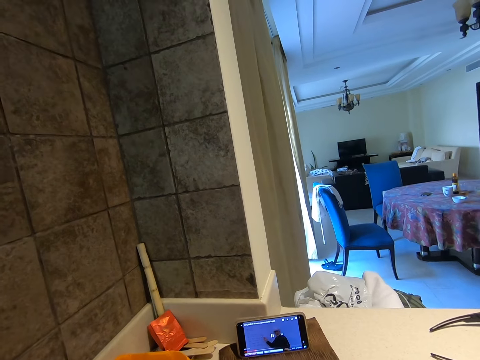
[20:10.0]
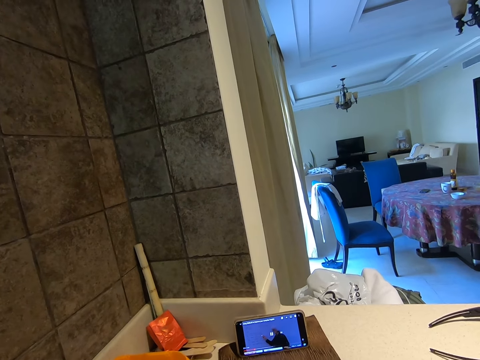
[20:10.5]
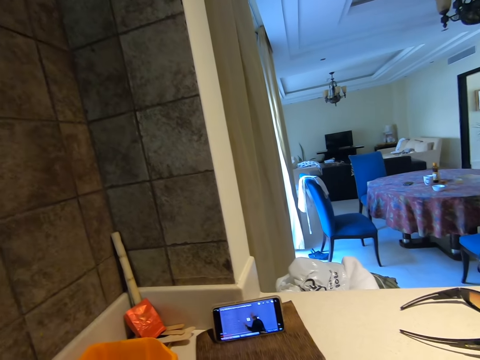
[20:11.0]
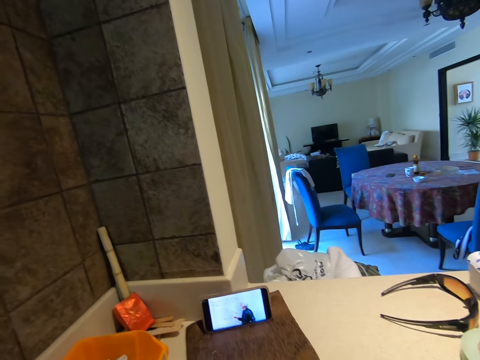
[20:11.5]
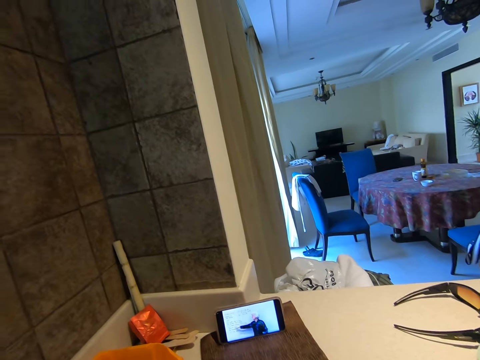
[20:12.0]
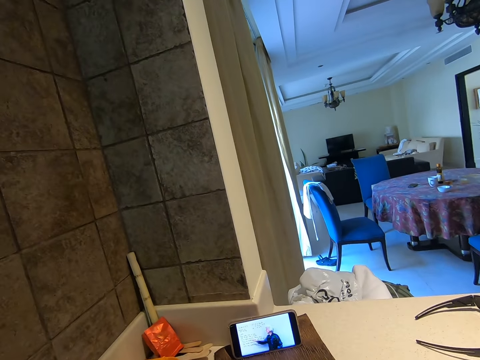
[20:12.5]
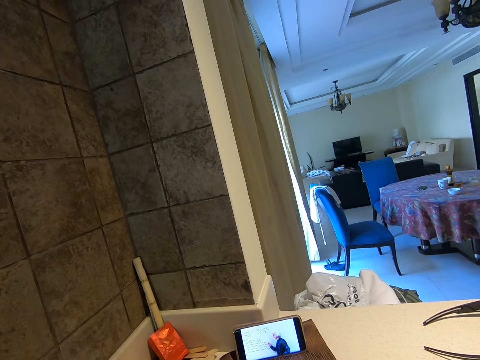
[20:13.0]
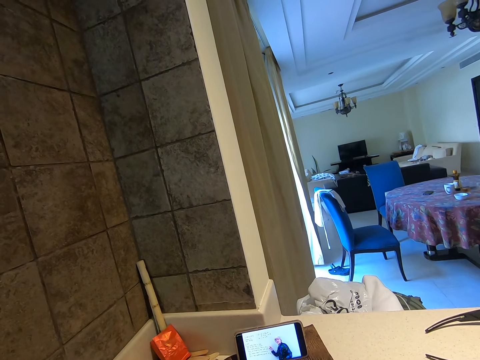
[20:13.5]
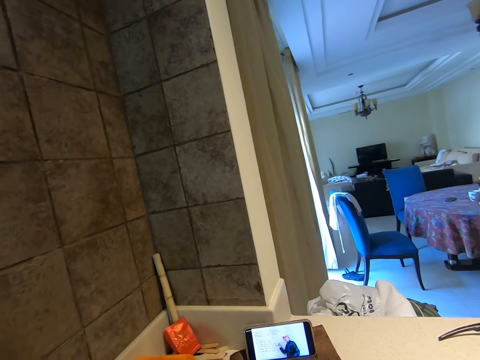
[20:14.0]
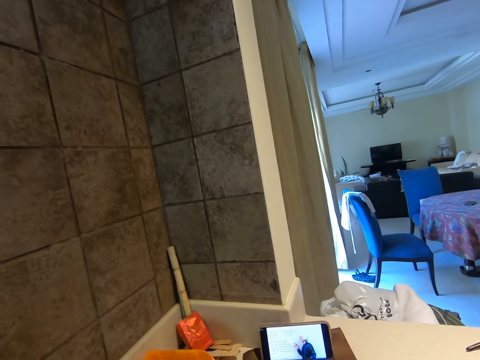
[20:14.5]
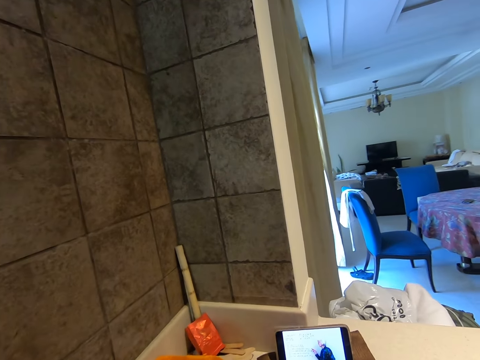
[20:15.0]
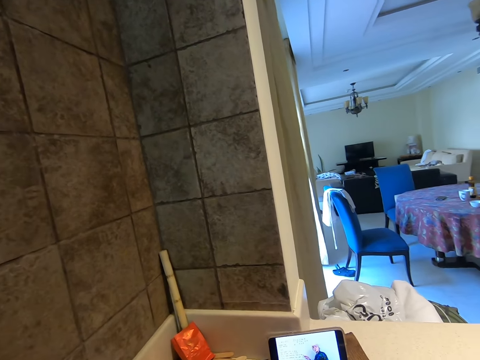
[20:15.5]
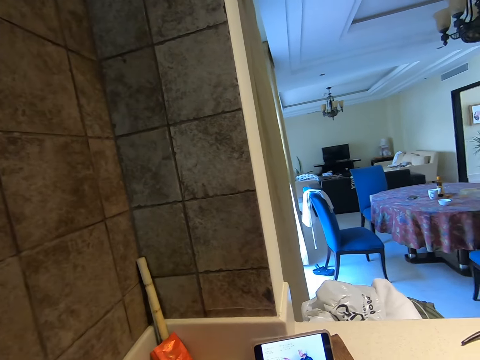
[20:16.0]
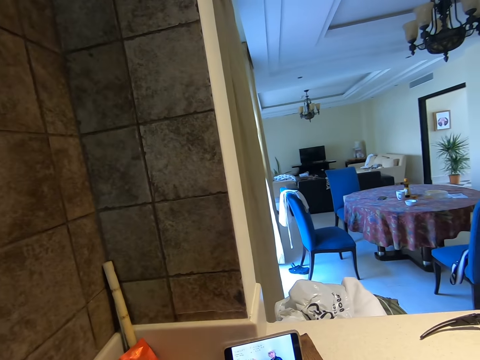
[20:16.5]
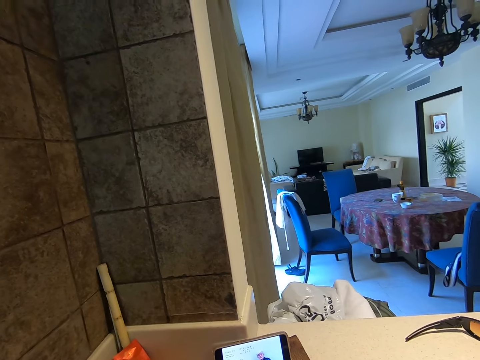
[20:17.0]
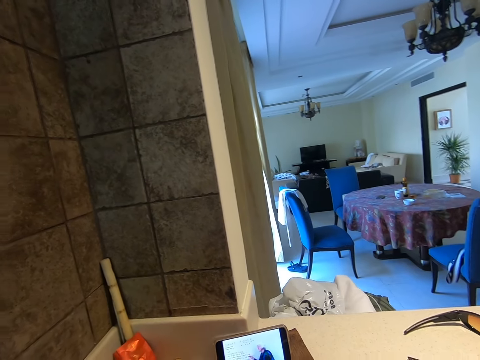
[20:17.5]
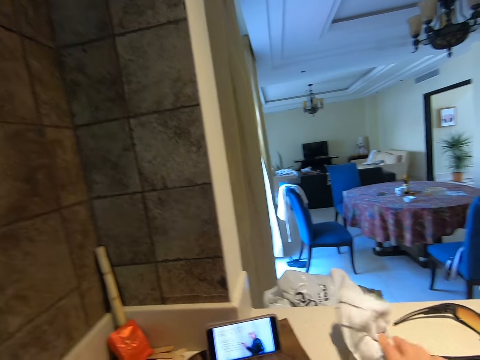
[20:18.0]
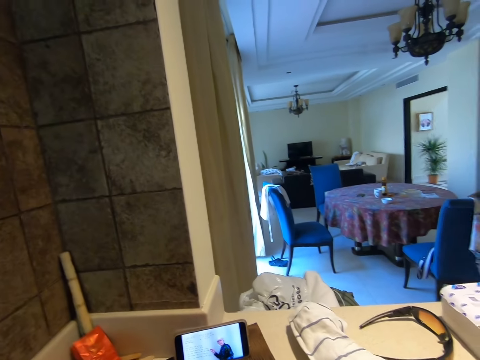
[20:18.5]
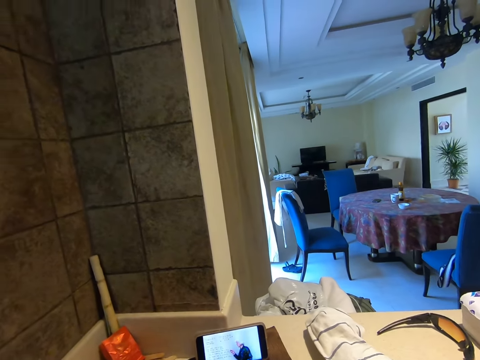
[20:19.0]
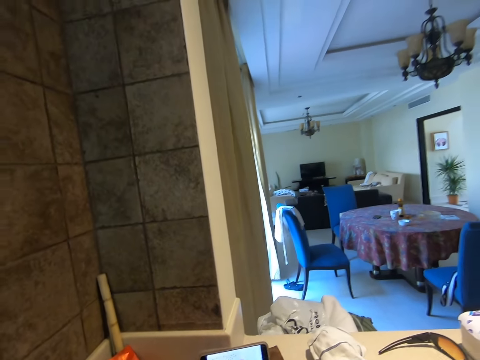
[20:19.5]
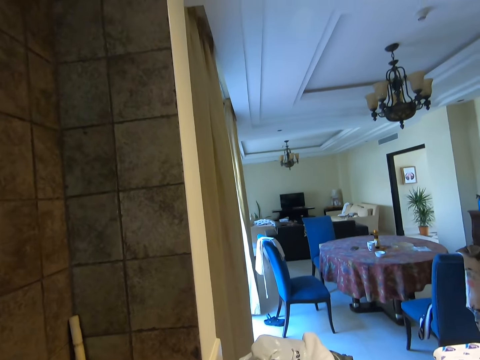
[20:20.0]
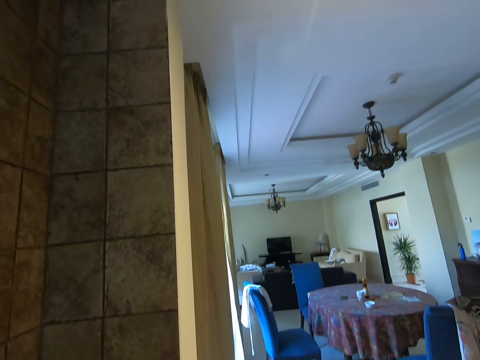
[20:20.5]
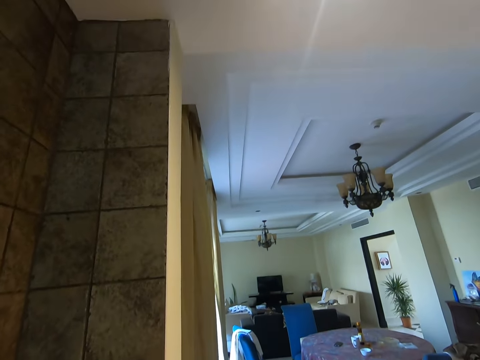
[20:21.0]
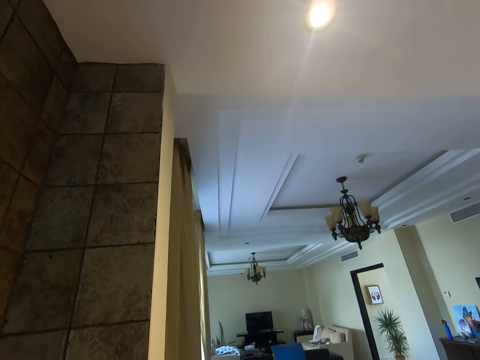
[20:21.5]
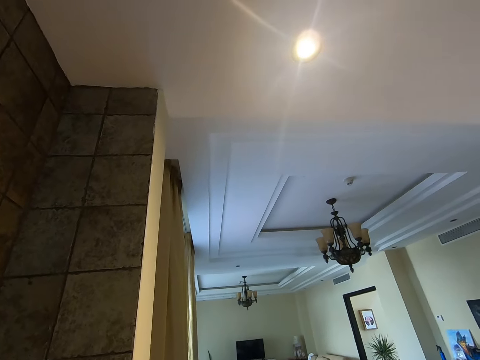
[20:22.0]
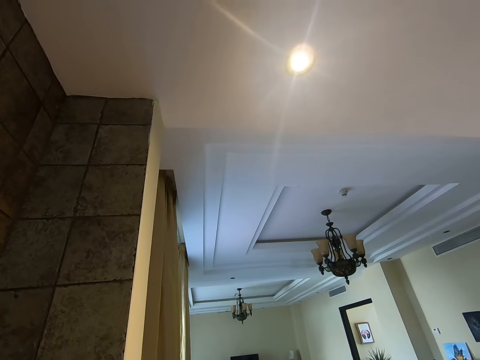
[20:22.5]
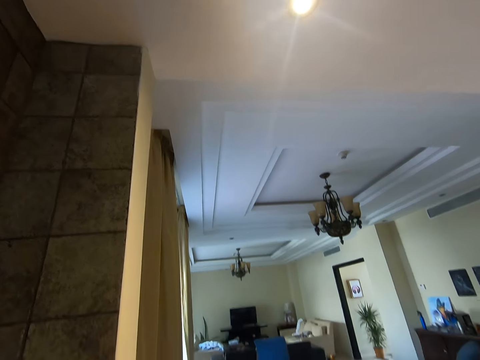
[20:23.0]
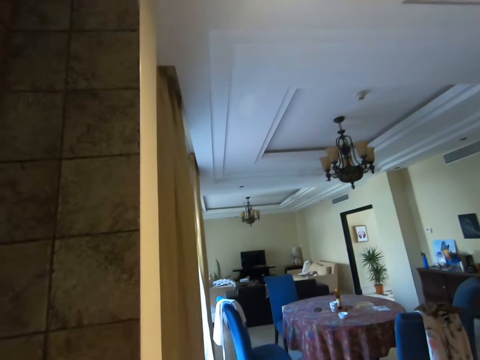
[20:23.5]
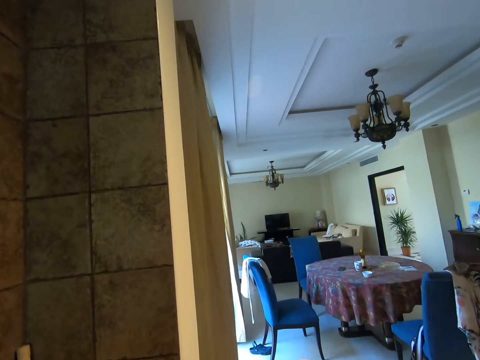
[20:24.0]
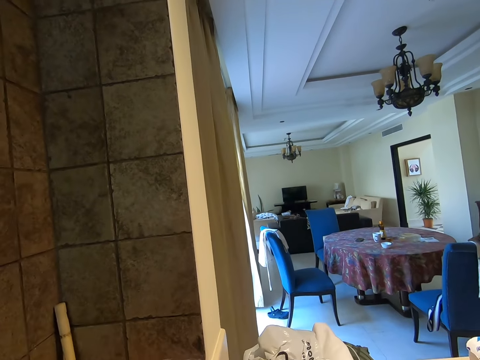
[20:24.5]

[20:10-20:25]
The camera wearer puts a cloth on the table.

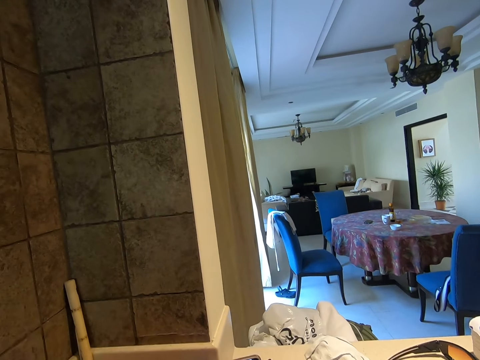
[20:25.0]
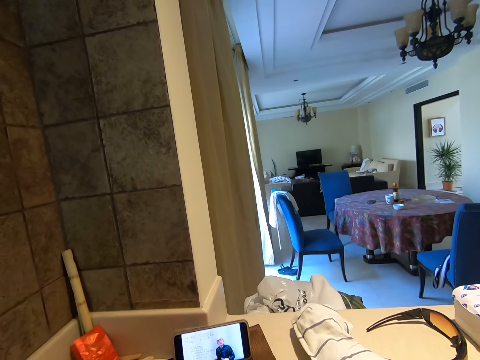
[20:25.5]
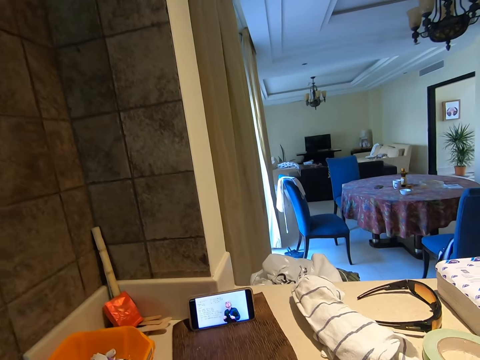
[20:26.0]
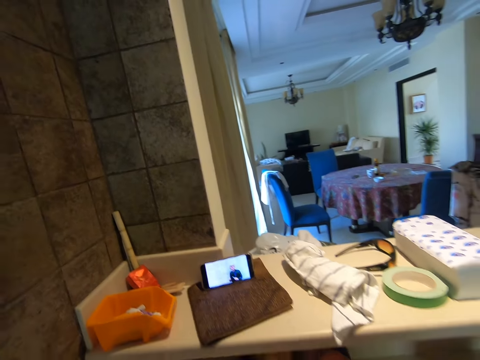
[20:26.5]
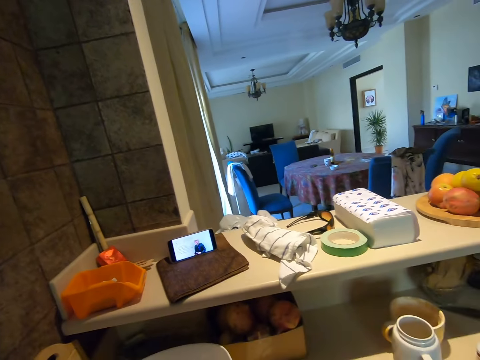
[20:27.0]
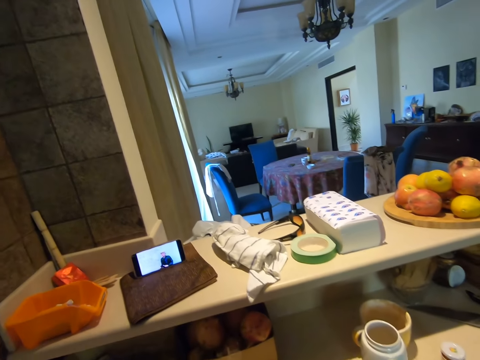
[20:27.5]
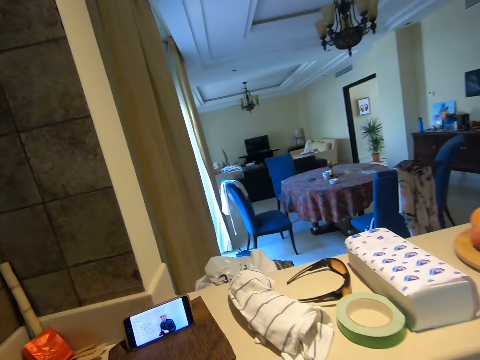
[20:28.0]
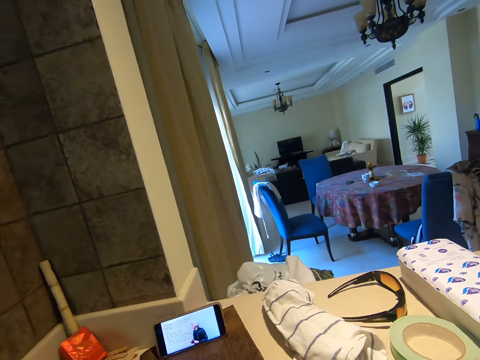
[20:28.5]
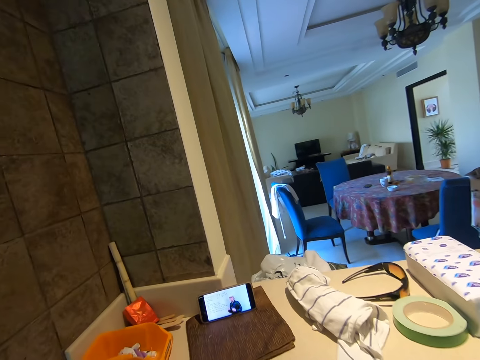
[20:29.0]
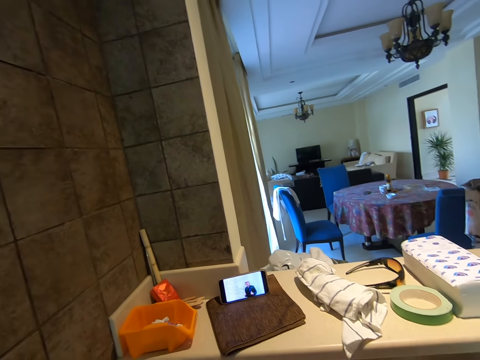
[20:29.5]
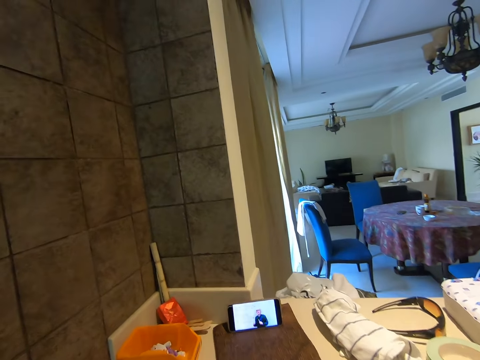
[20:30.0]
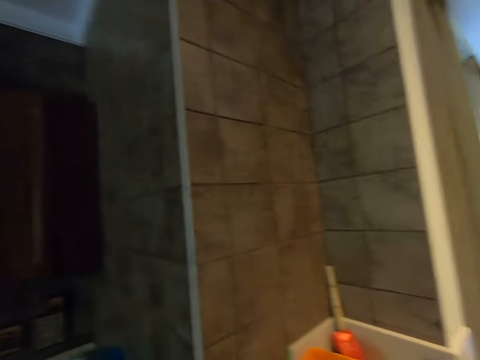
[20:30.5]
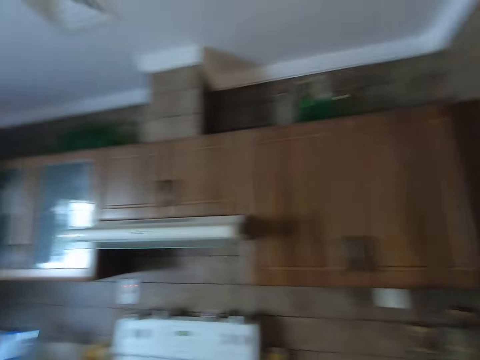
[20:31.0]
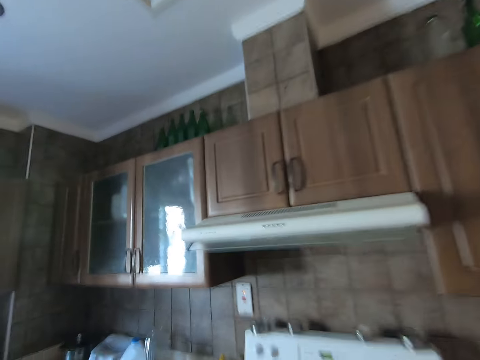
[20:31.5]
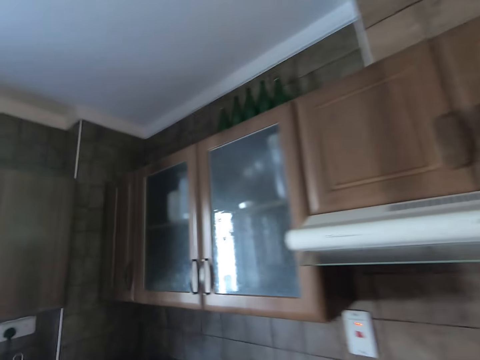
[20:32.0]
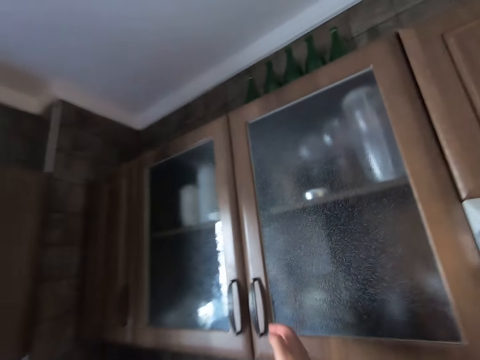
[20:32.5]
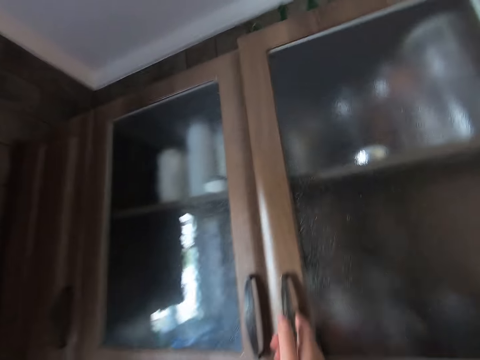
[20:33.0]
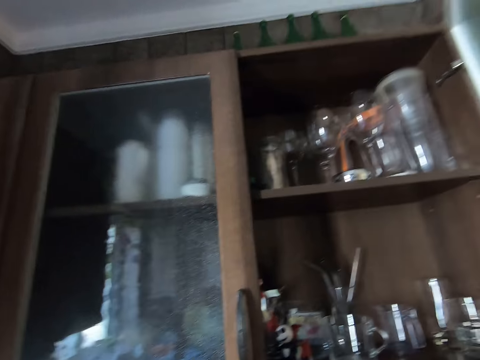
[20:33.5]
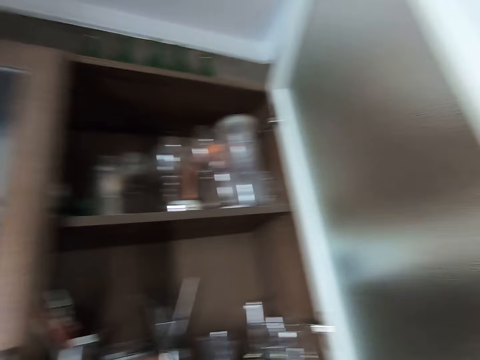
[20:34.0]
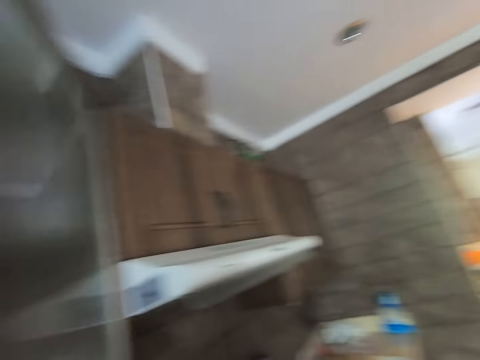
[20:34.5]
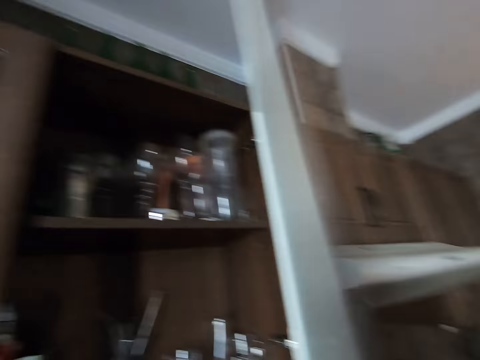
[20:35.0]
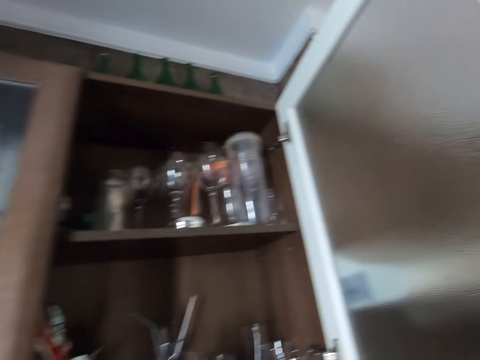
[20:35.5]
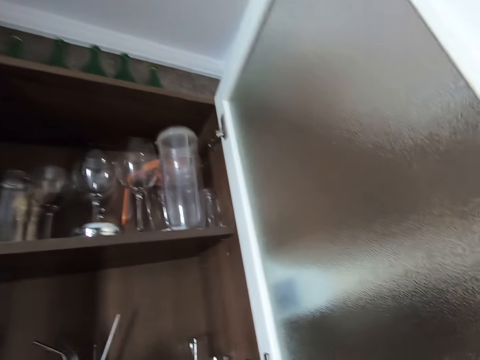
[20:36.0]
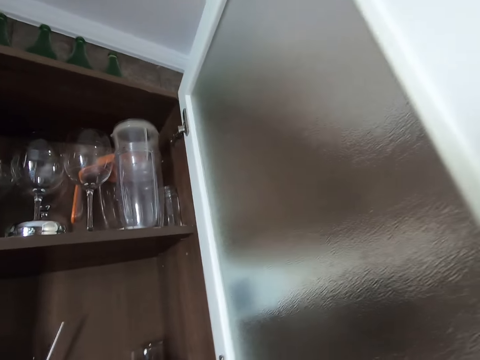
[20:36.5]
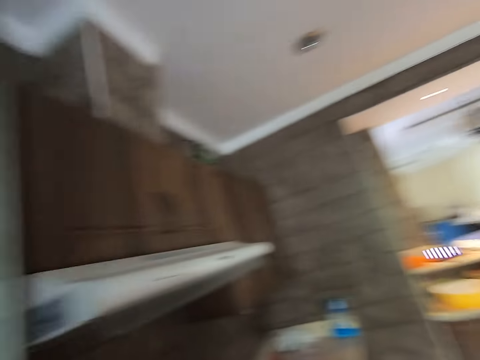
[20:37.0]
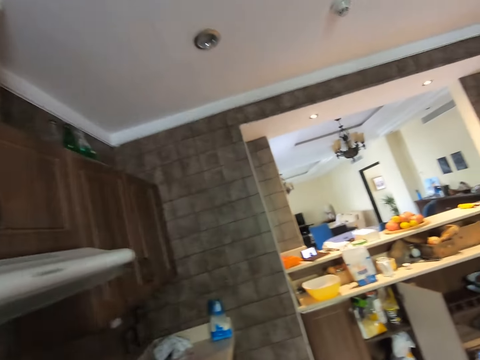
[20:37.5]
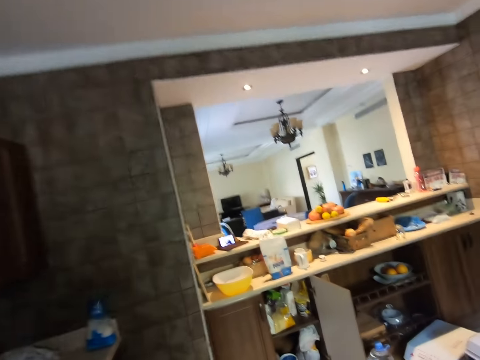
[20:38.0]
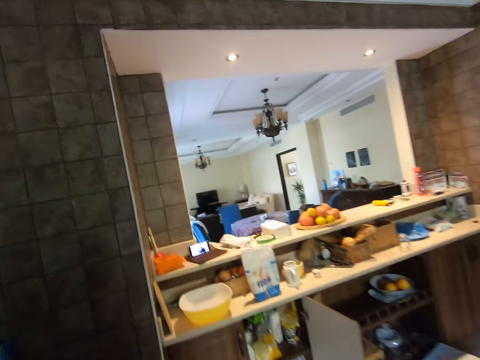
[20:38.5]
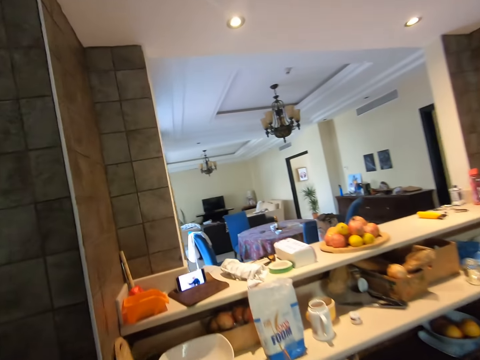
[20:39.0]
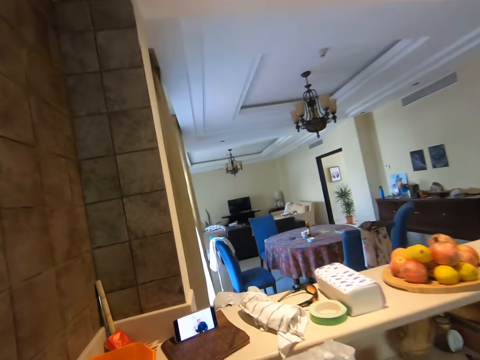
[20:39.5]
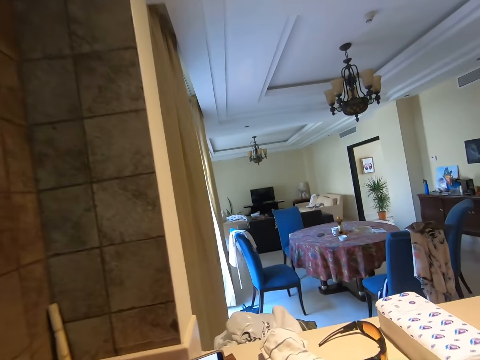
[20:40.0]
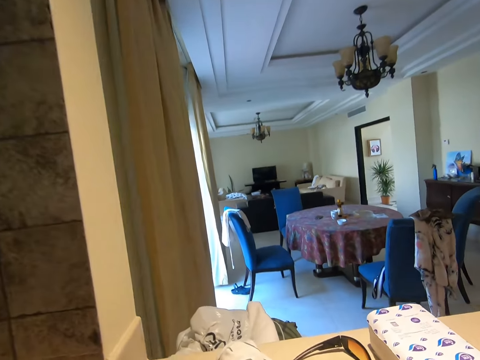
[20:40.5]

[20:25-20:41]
The camera wearer walks around the kitchen. They open a cabinet, close the cabinet, and walk around the kitchen.
